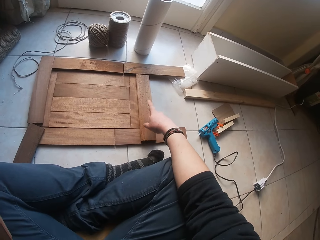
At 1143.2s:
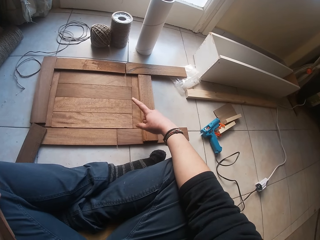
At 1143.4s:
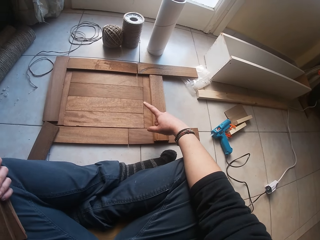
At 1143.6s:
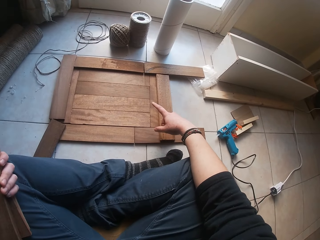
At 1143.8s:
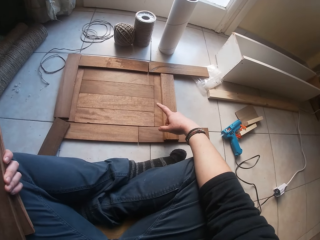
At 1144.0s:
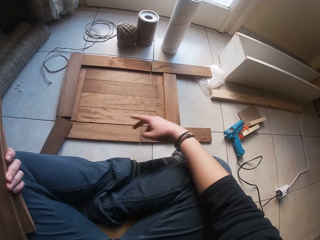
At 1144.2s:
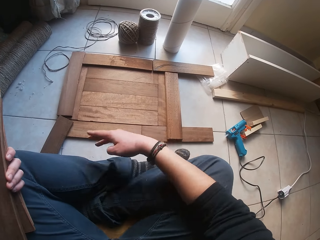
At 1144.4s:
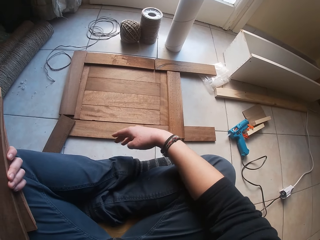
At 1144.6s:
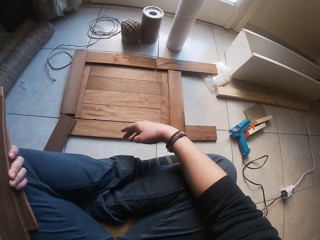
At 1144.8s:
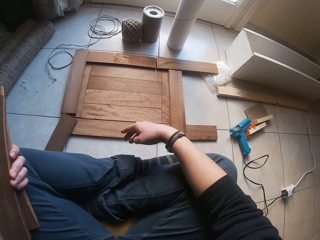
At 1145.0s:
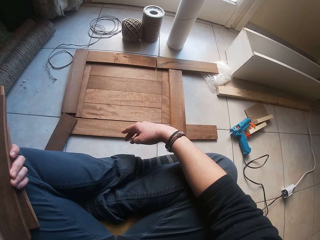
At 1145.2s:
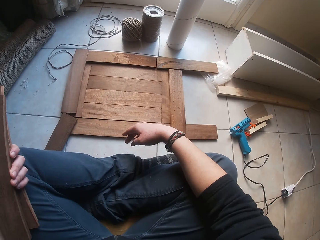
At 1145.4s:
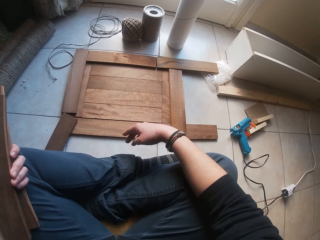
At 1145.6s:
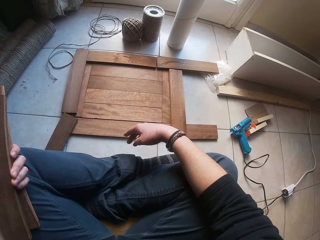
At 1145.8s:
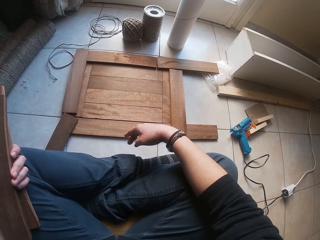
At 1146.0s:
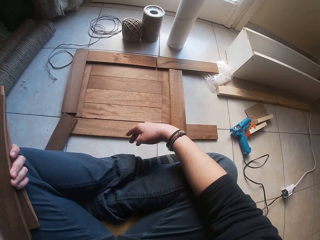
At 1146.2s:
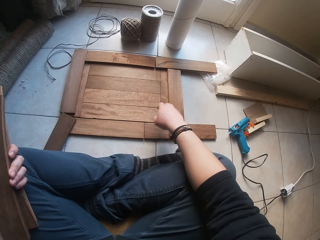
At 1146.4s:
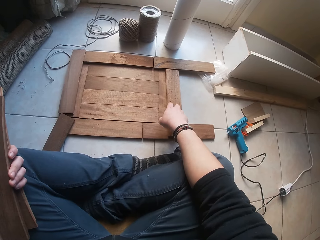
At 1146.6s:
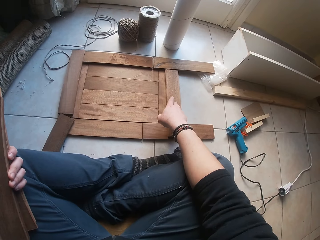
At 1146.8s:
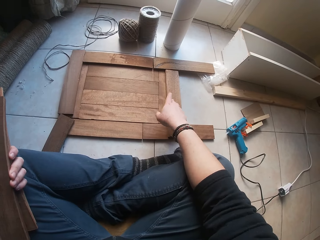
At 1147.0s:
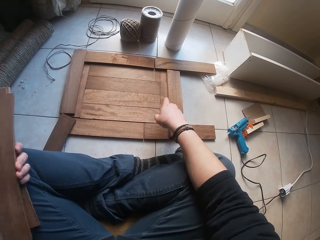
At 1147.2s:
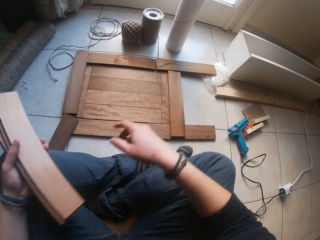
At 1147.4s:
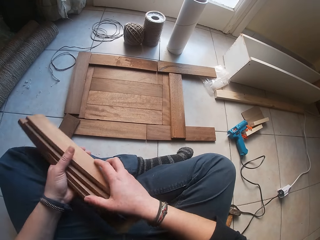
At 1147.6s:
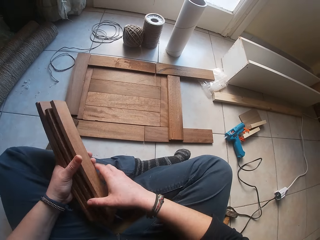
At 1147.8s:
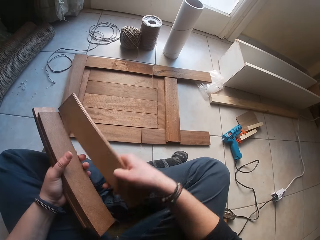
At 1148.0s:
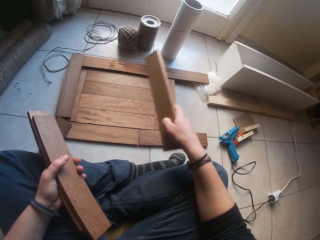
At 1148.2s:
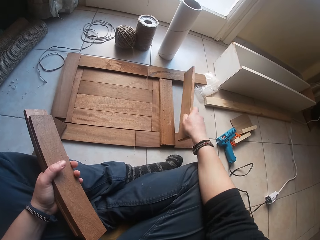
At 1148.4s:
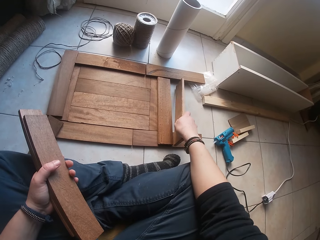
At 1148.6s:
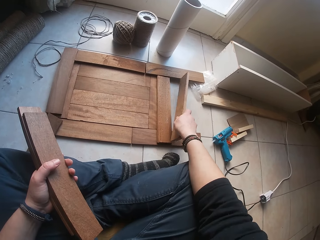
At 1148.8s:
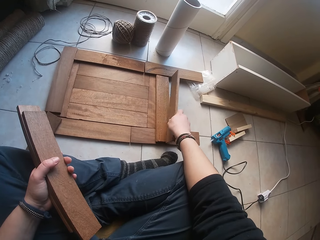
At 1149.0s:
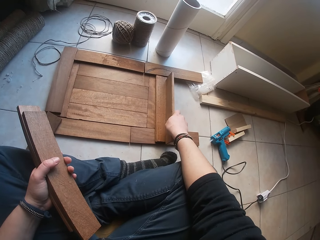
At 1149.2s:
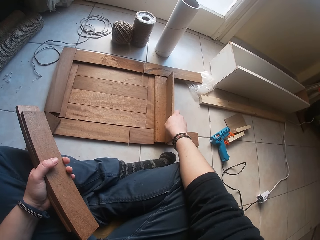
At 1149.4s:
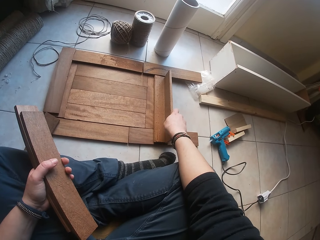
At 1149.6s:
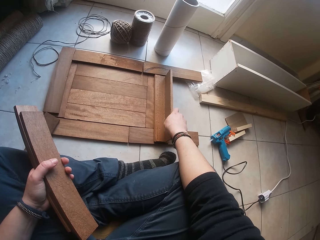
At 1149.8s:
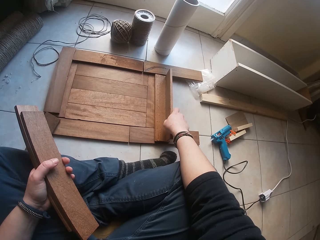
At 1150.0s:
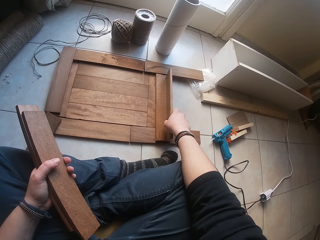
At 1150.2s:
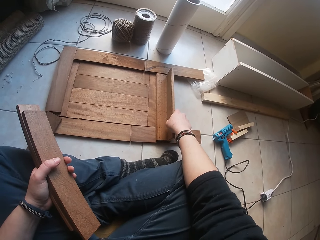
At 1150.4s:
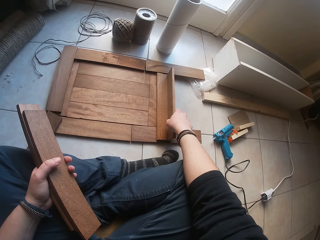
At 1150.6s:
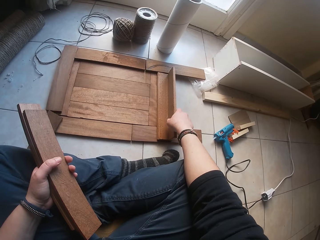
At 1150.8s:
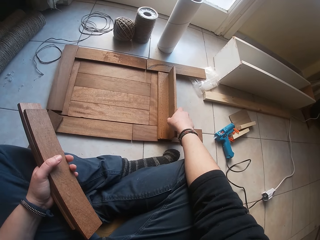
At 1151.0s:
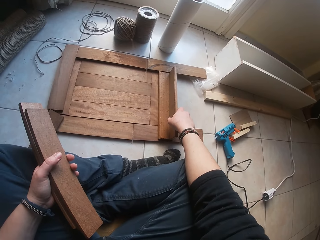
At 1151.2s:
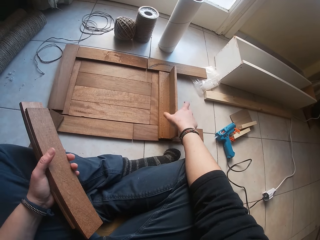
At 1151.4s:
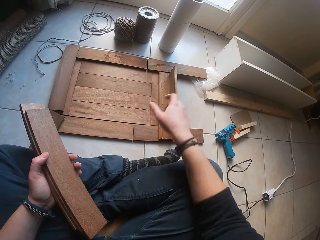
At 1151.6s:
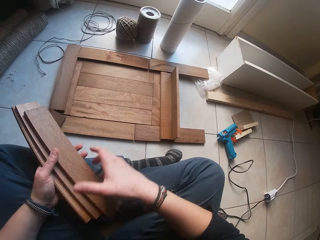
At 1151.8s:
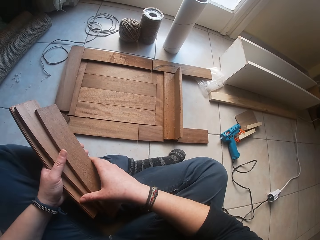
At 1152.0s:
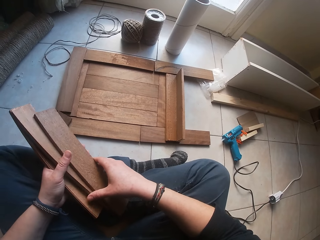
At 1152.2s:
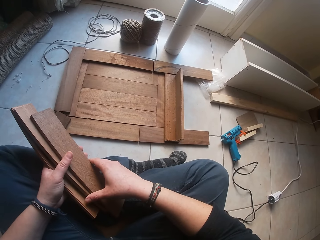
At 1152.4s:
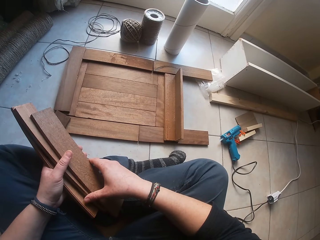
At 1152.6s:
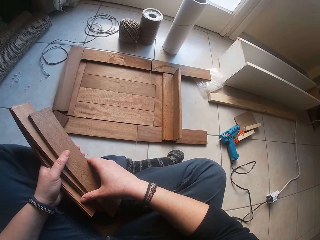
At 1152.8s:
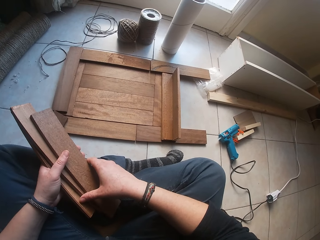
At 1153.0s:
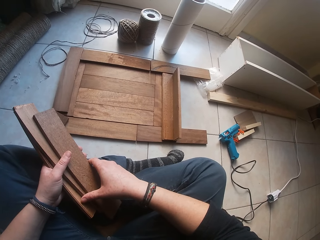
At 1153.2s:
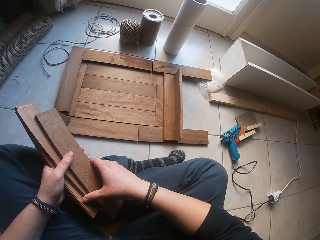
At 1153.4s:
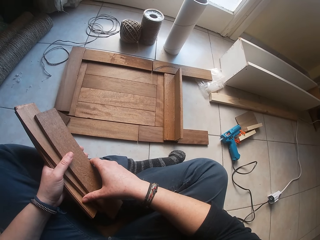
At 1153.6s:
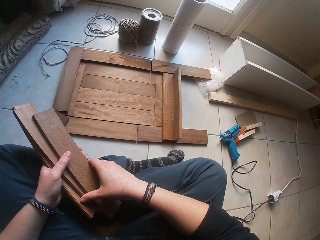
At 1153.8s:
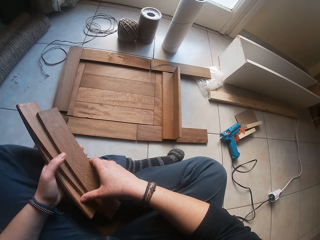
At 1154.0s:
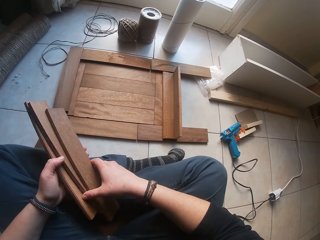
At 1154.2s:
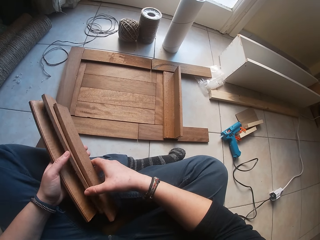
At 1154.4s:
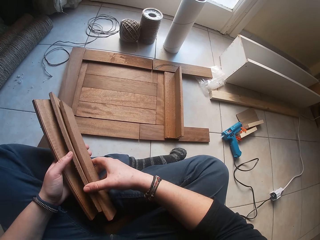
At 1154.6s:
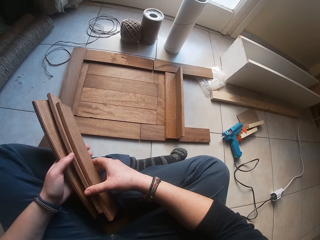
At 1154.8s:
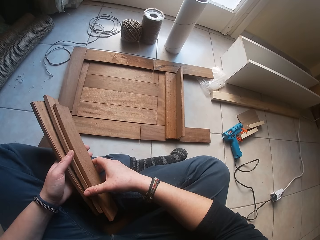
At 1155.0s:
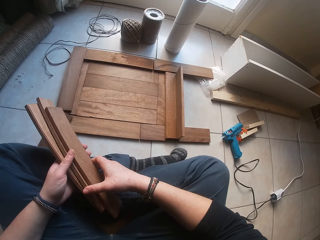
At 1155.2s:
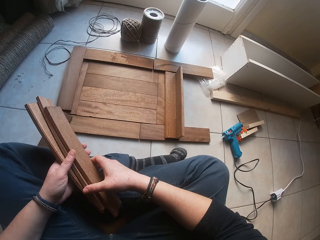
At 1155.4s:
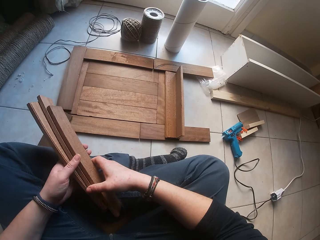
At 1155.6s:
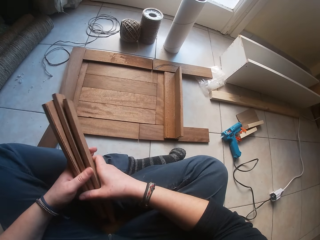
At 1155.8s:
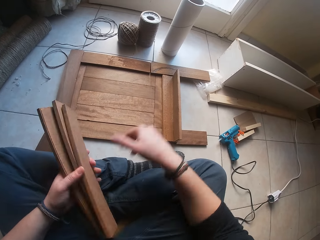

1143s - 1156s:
The camera wearer moves the fingers. They move their hand. They hold the wood. They arrange the wood. They arrange the wood again. They pick up the wood. They look around.

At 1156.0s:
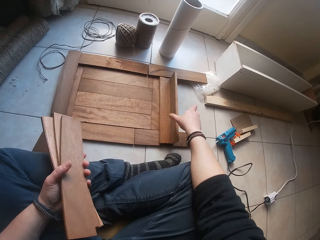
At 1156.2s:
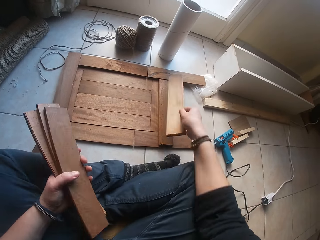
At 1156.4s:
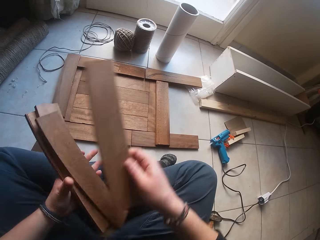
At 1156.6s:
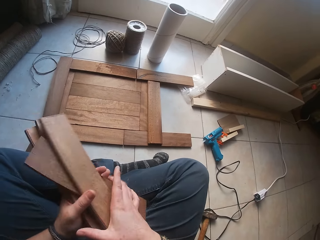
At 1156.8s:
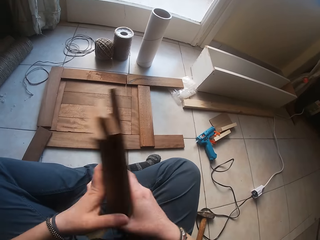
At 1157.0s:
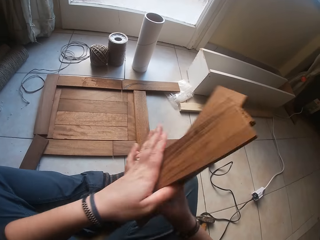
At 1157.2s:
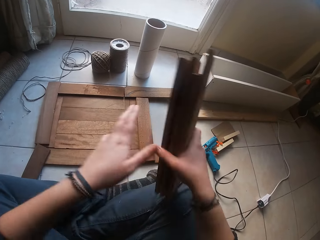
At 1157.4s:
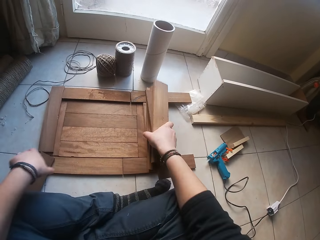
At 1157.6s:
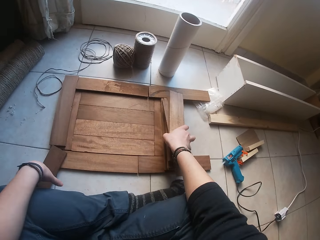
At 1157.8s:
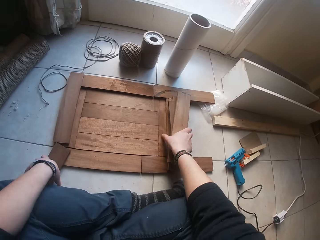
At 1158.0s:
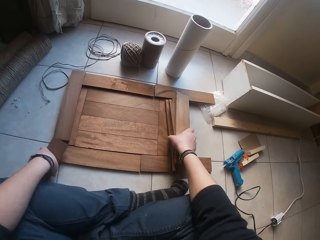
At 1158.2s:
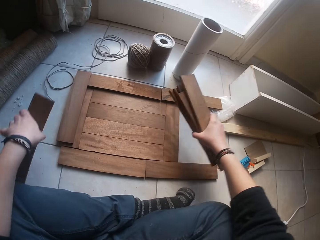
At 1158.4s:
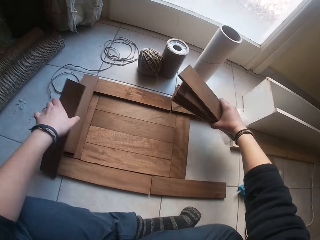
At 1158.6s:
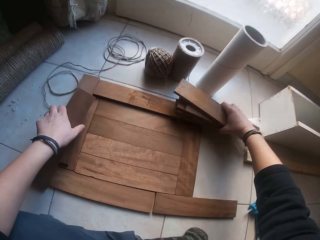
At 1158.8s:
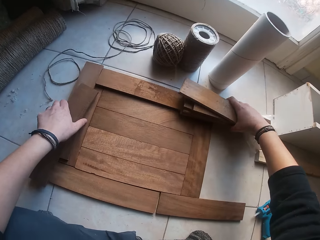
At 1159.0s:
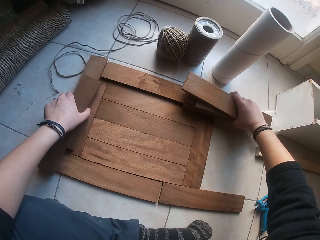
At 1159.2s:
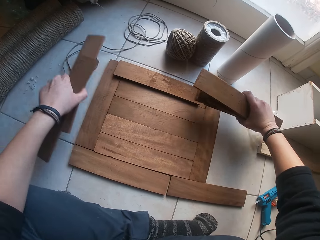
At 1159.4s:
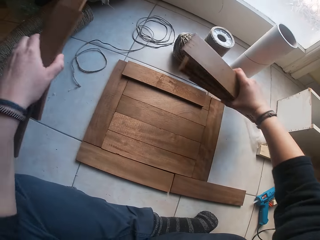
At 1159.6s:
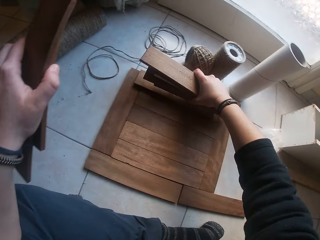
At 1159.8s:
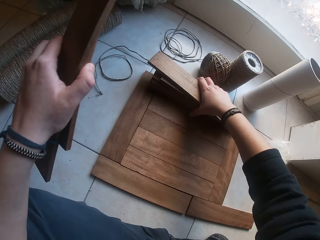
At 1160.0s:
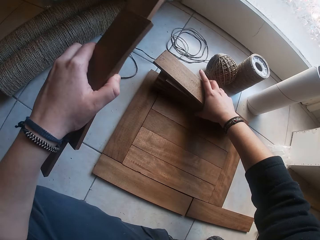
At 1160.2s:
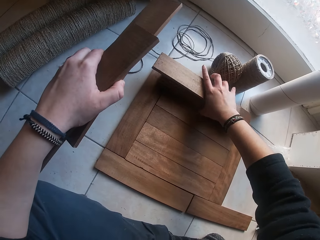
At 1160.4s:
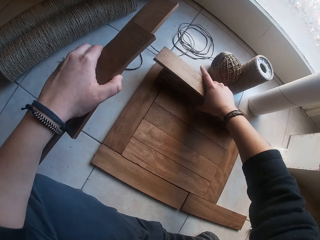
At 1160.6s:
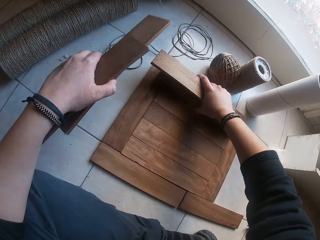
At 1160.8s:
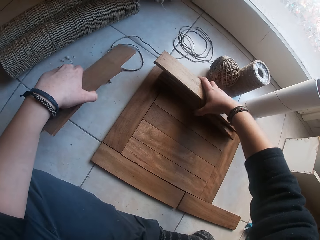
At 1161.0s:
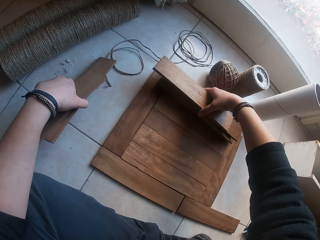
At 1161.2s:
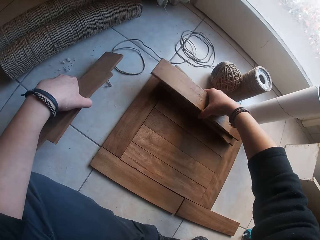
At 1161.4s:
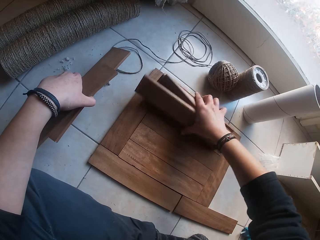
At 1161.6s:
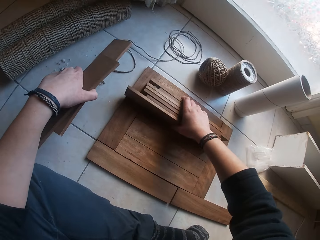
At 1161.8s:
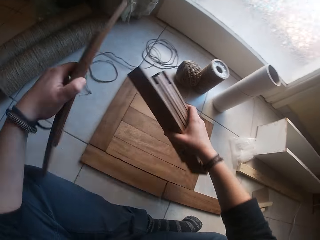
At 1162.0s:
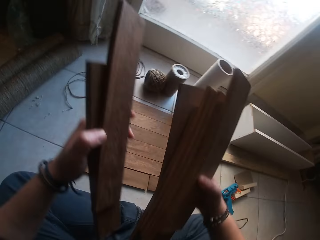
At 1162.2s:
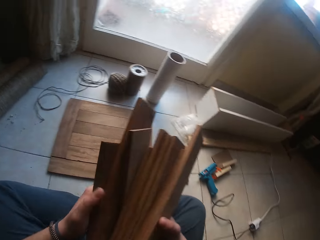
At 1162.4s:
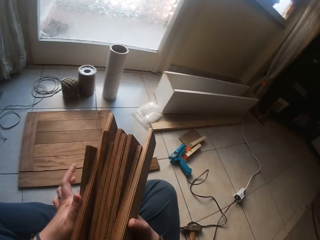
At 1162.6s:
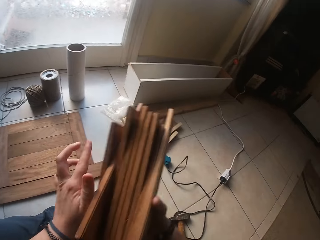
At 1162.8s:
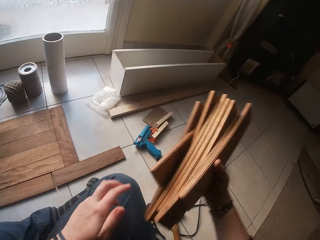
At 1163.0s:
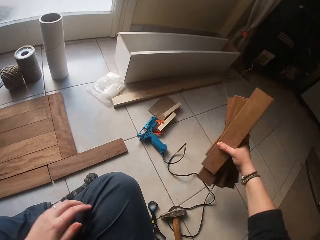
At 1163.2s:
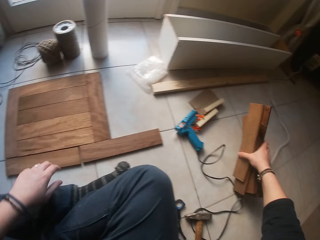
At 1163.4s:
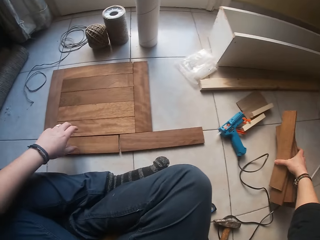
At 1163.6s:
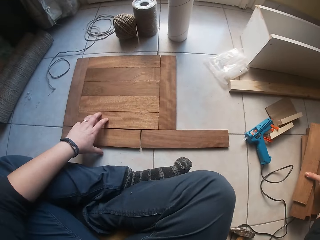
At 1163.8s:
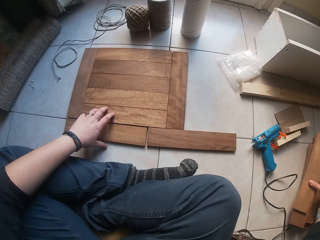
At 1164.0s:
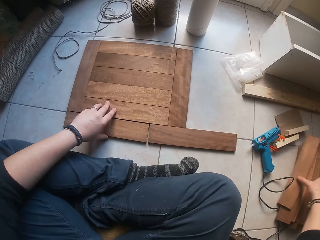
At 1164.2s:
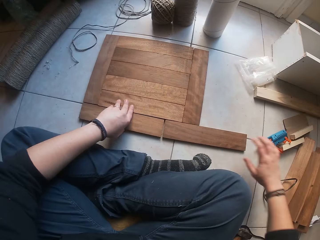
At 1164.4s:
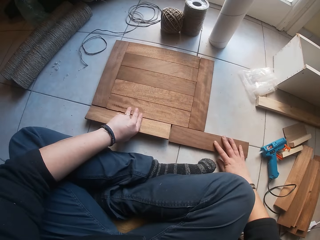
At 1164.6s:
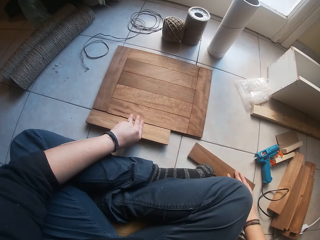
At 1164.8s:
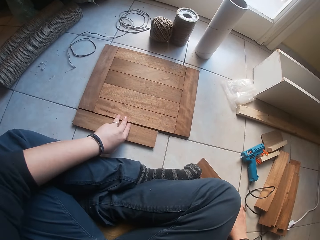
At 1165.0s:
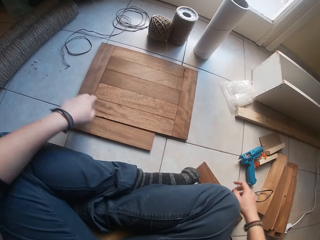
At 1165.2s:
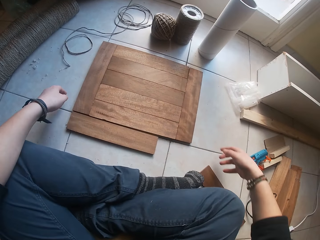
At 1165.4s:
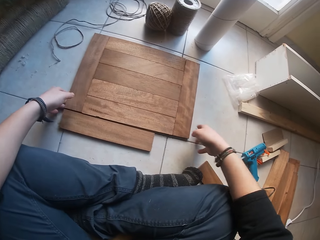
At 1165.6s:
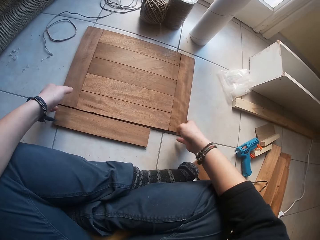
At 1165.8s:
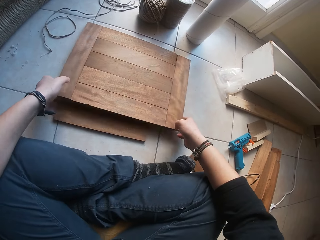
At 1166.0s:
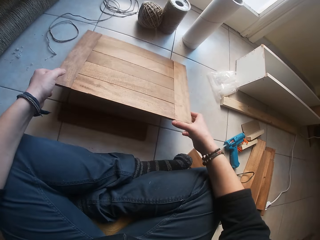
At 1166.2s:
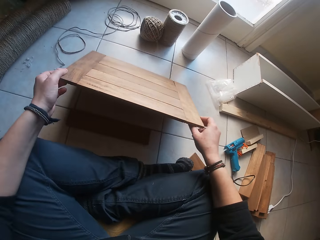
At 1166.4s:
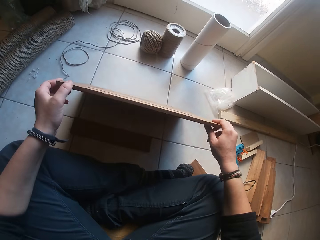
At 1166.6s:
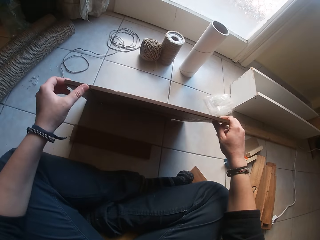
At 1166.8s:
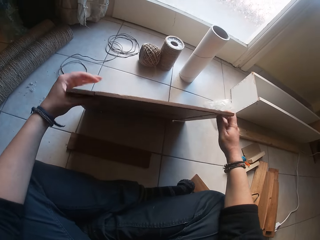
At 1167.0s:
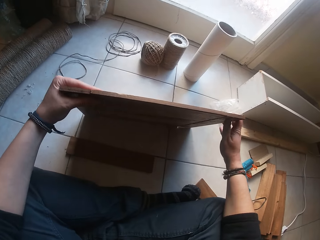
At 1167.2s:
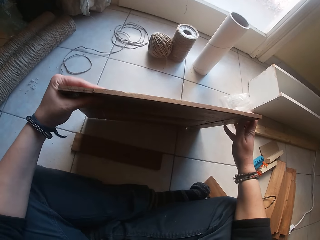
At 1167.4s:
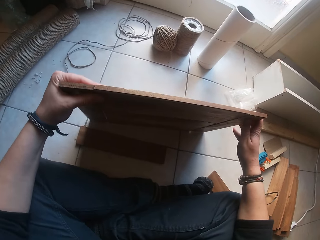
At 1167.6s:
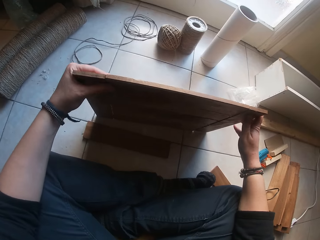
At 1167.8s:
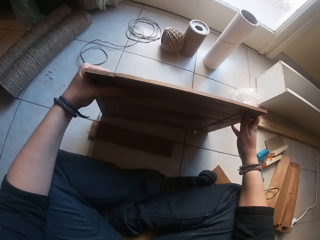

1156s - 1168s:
The camera wearer picks up the wood. They place the wood down. They pick up the wood. They pick up the wood repeatedly.
